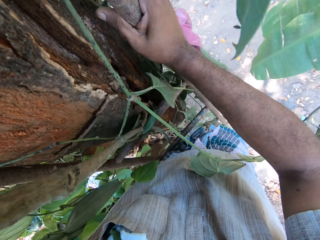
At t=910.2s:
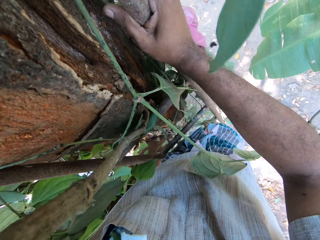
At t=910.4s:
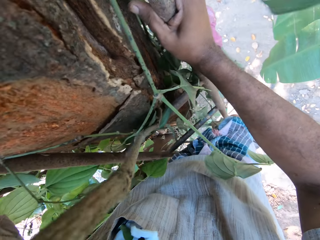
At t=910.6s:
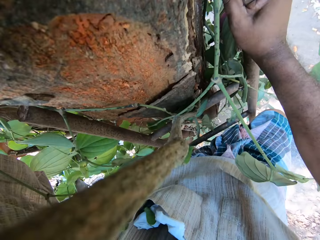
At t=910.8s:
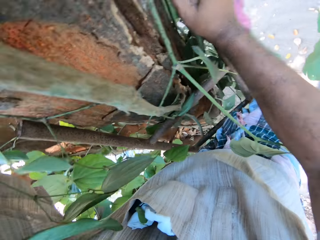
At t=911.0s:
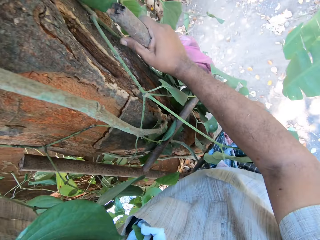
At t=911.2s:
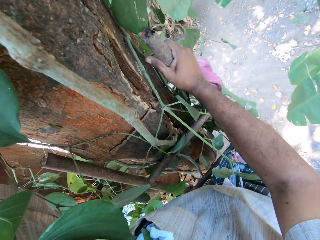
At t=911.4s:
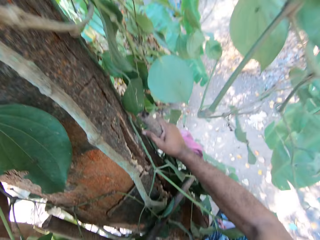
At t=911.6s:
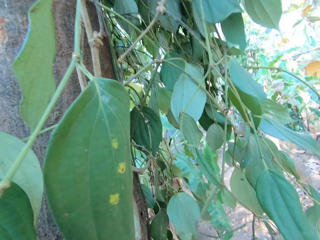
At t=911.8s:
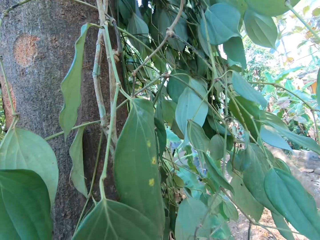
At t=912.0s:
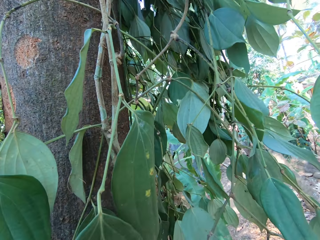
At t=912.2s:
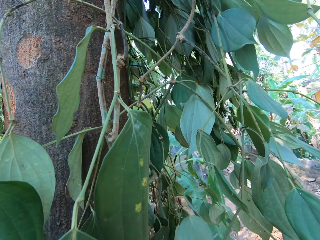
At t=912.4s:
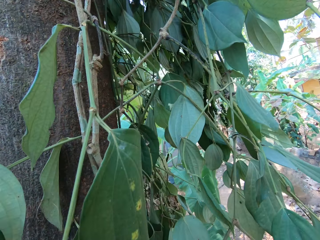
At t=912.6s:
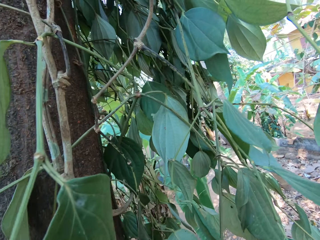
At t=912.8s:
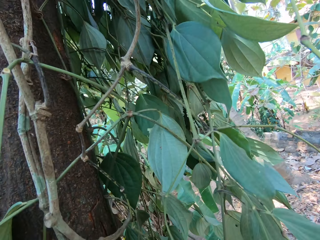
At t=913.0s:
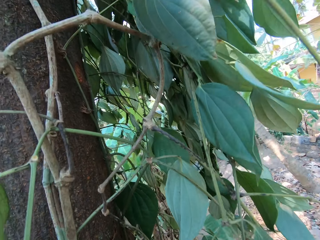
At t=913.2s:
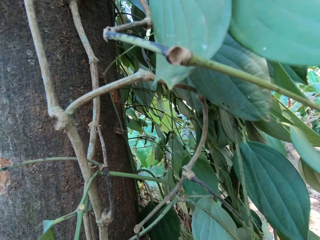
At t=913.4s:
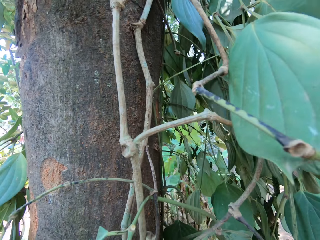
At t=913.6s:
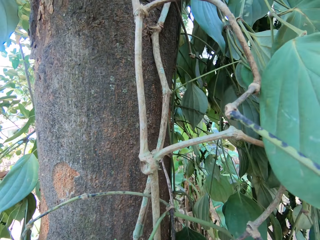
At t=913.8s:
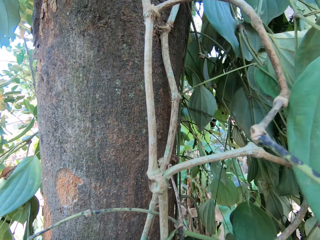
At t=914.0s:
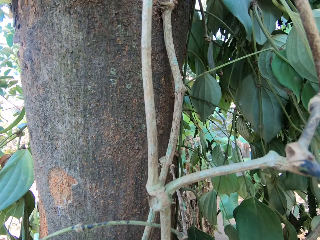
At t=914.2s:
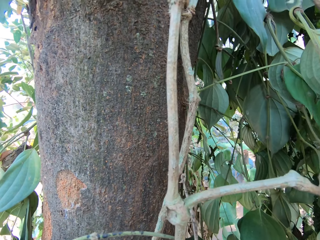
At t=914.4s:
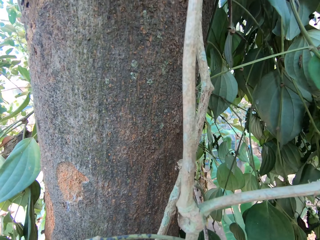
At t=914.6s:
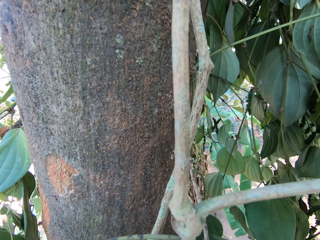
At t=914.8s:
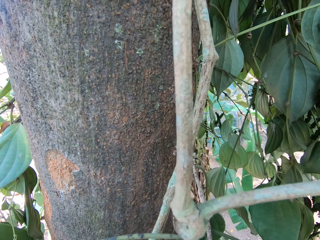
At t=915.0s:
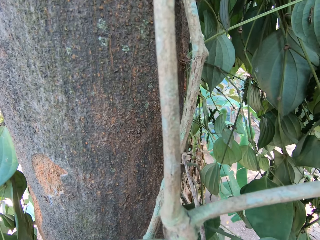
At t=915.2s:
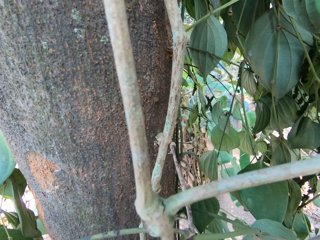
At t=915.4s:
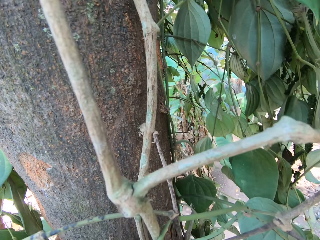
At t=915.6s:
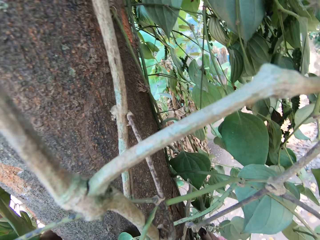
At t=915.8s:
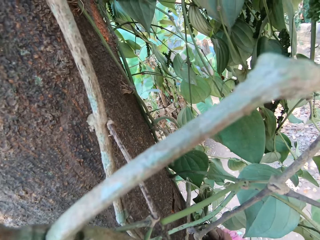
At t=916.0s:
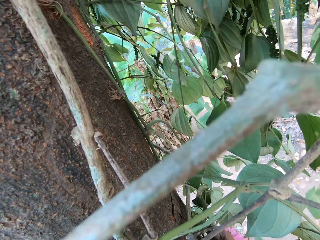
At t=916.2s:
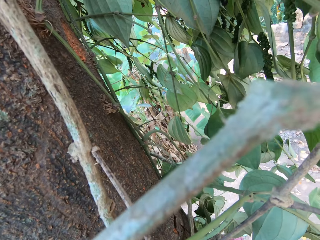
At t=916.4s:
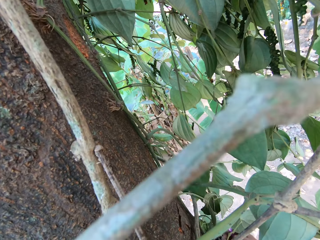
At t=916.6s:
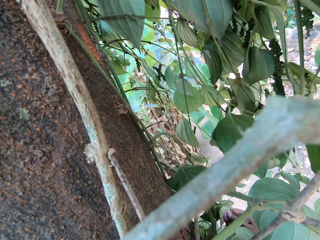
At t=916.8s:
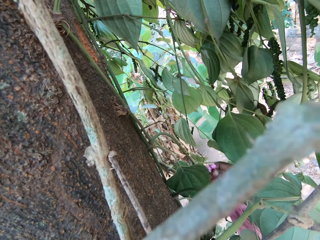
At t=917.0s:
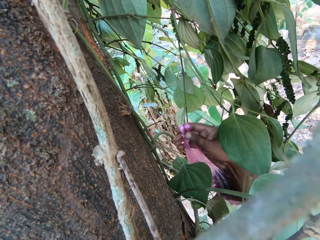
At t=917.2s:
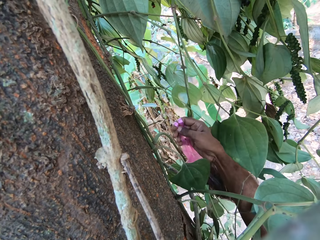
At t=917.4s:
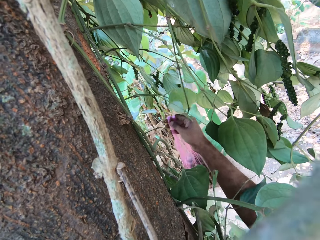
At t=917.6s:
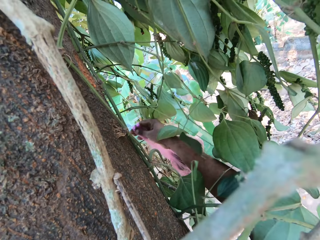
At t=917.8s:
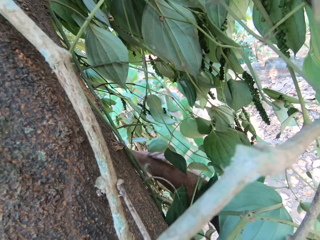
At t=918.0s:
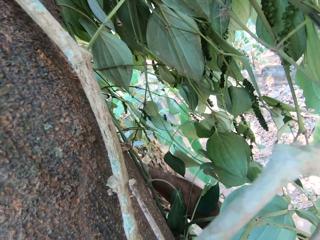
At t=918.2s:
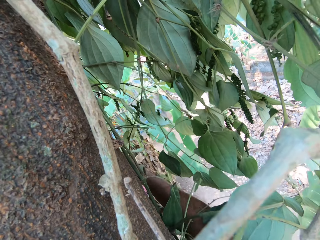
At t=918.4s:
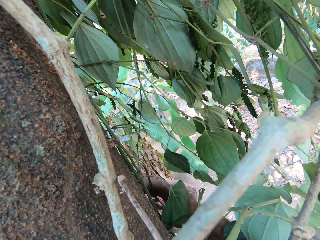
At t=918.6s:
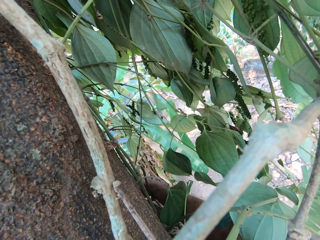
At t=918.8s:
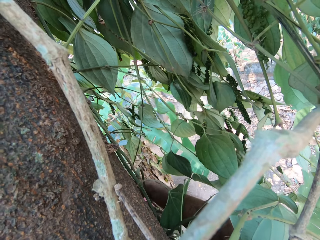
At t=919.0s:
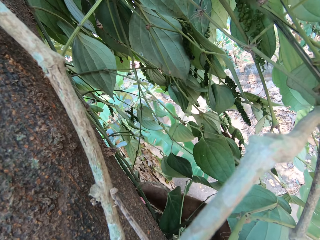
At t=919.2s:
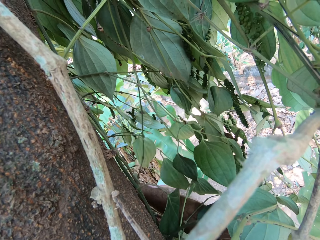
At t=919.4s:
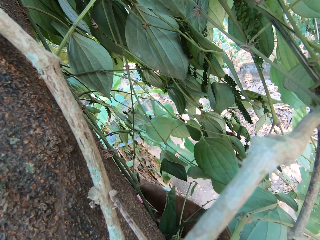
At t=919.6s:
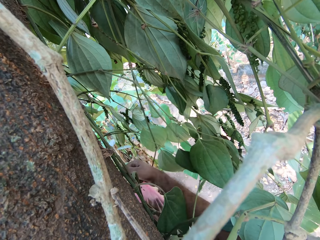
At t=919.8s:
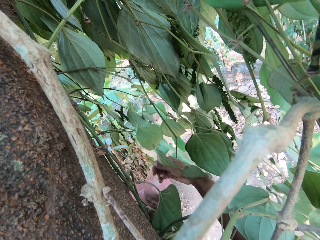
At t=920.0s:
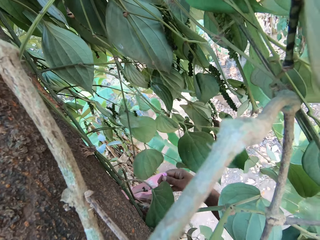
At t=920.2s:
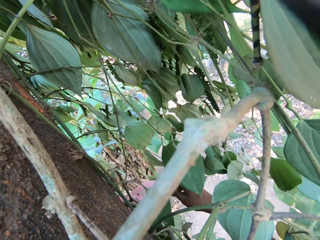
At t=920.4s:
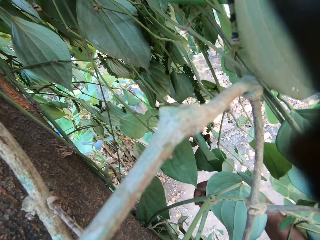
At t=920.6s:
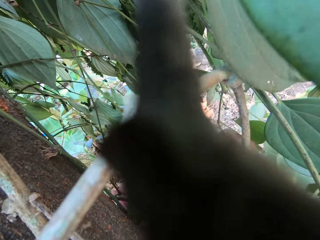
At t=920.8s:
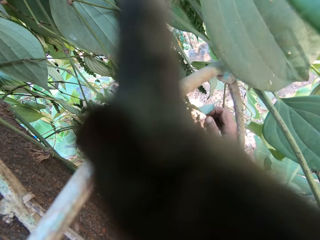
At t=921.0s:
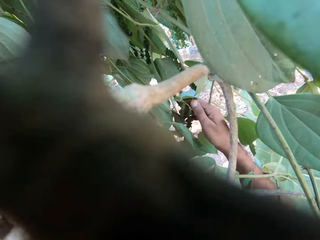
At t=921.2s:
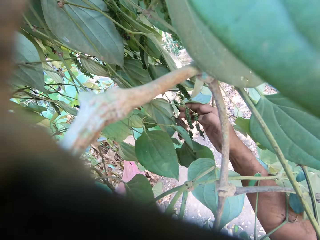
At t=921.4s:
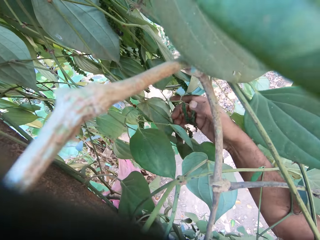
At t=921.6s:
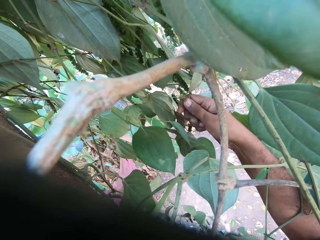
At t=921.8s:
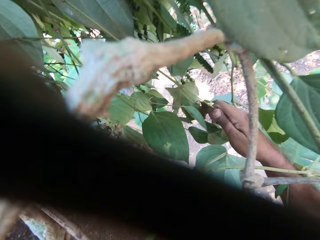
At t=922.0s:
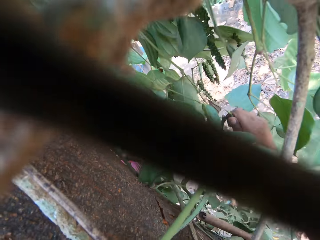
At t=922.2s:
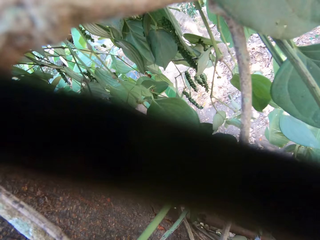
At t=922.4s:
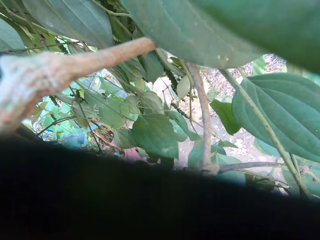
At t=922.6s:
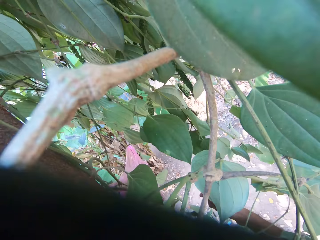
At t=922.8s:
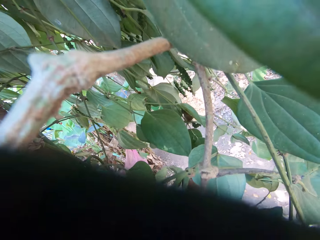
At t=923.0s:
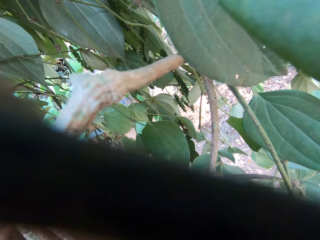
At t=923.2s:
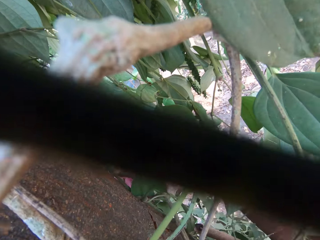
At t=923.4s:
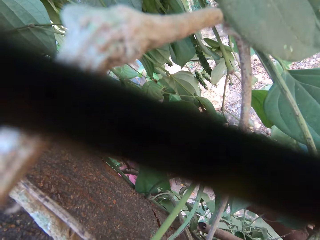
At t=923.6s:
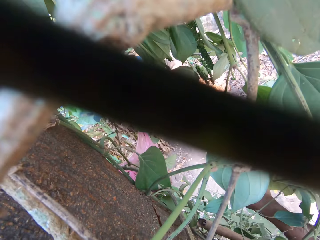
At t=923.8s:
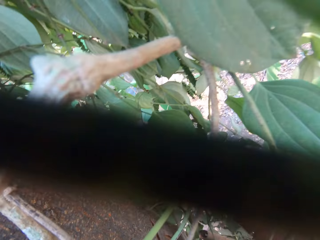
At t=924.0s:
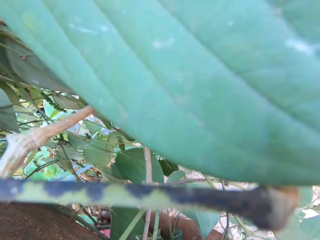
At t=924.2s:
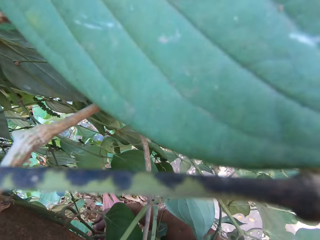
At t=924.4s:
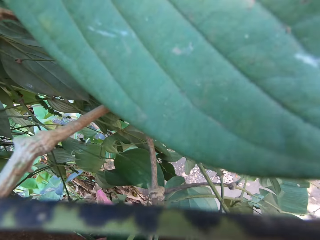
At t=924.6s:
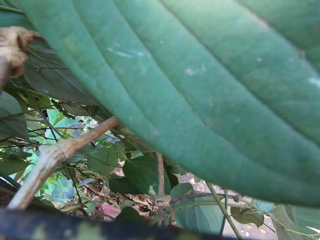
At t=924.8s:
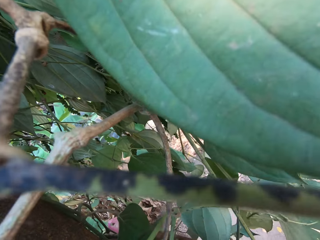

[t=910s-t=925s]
The camera wearer climbs the ladder. He hangs the polythene bag on a branch. He plucks some leaves or fruits from the tree branch with his right hand.

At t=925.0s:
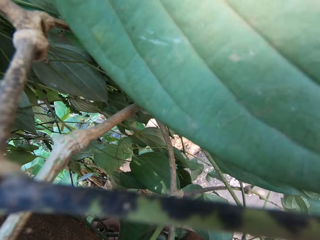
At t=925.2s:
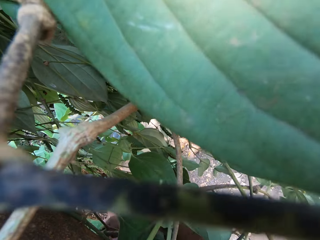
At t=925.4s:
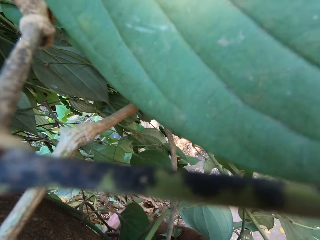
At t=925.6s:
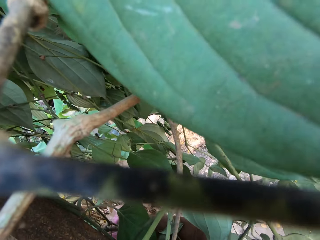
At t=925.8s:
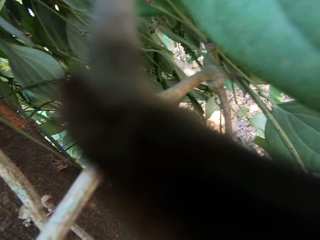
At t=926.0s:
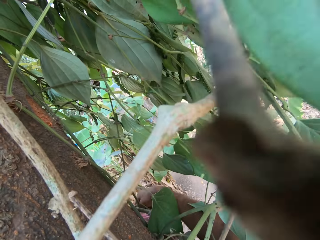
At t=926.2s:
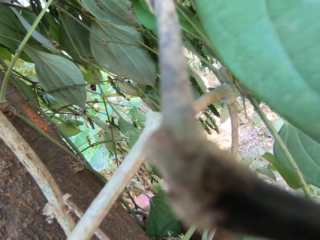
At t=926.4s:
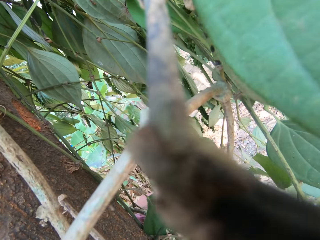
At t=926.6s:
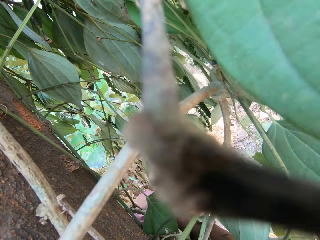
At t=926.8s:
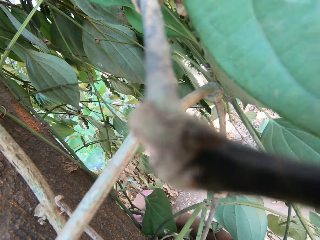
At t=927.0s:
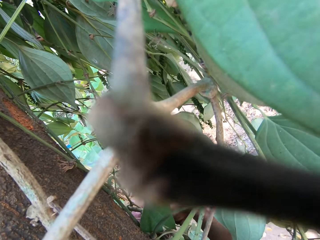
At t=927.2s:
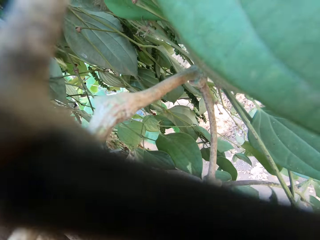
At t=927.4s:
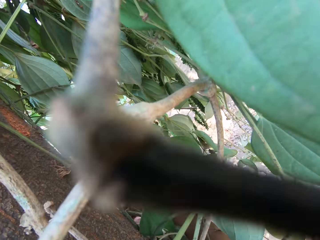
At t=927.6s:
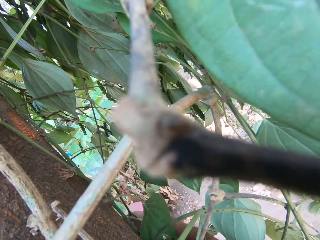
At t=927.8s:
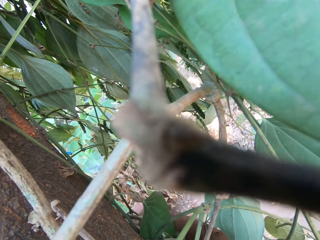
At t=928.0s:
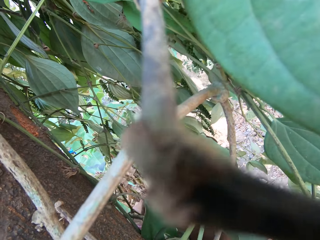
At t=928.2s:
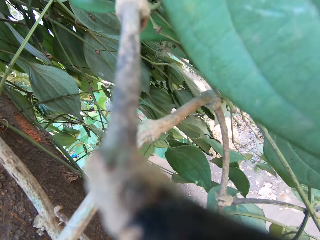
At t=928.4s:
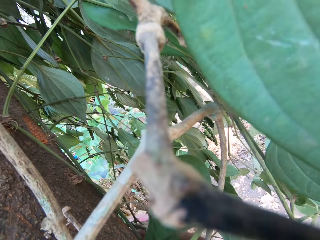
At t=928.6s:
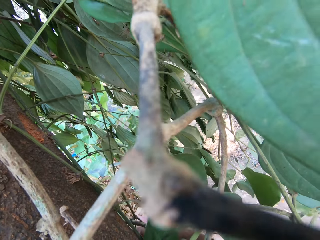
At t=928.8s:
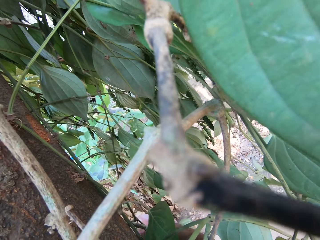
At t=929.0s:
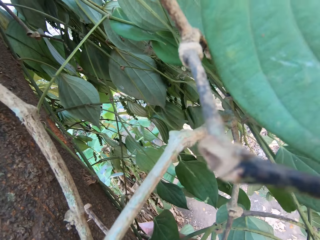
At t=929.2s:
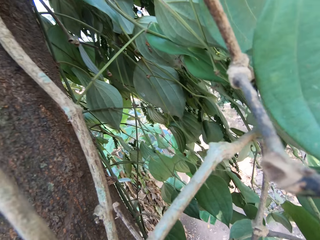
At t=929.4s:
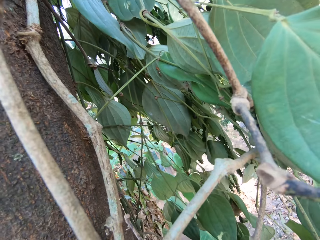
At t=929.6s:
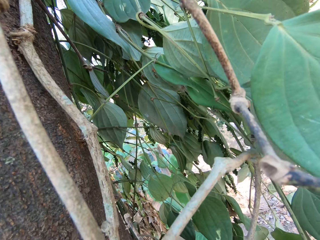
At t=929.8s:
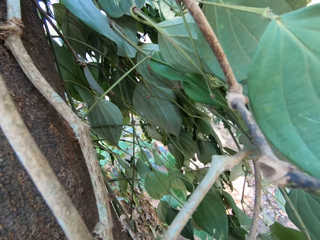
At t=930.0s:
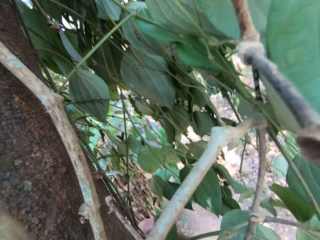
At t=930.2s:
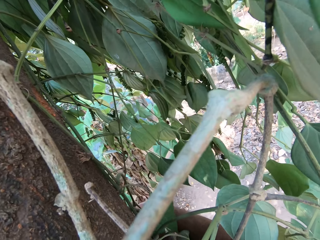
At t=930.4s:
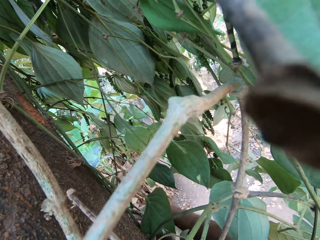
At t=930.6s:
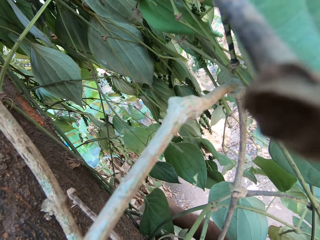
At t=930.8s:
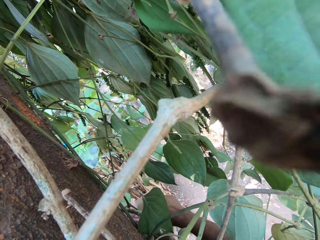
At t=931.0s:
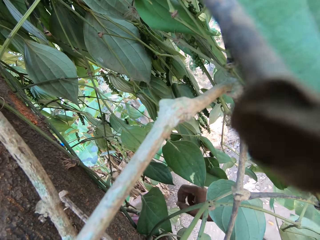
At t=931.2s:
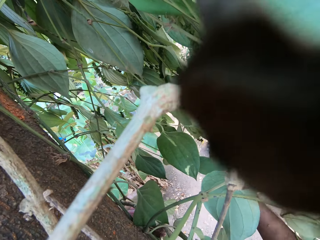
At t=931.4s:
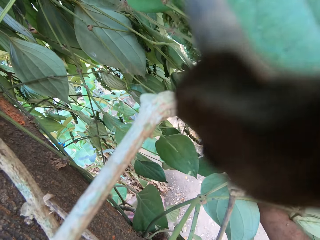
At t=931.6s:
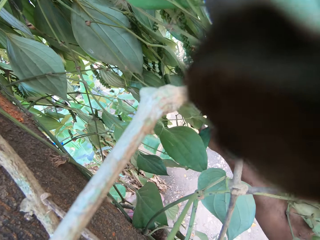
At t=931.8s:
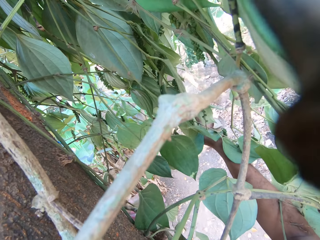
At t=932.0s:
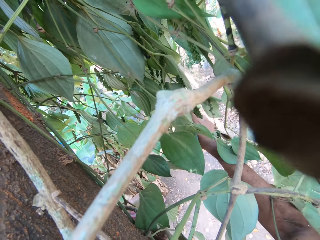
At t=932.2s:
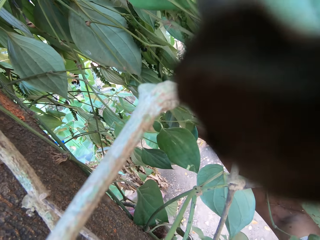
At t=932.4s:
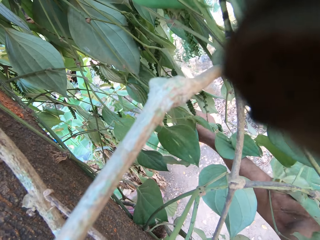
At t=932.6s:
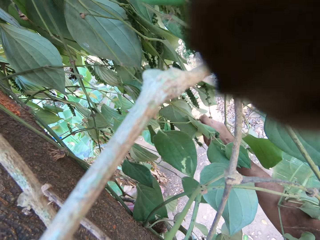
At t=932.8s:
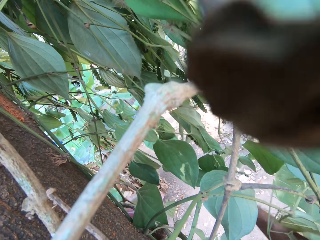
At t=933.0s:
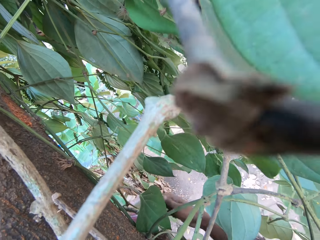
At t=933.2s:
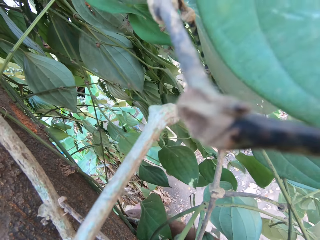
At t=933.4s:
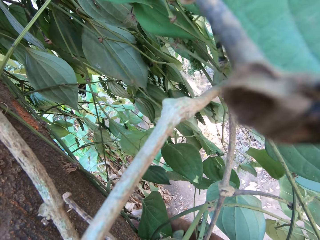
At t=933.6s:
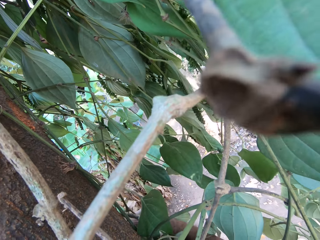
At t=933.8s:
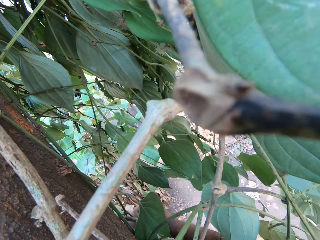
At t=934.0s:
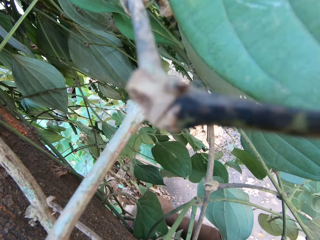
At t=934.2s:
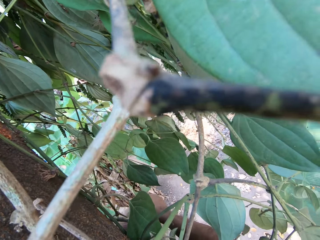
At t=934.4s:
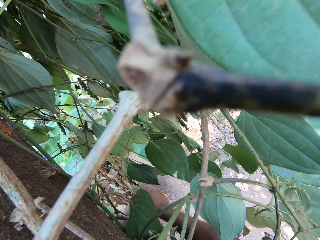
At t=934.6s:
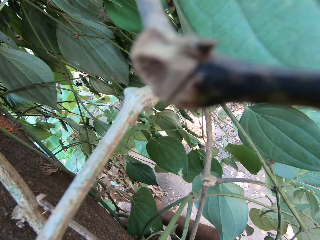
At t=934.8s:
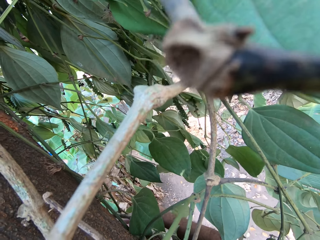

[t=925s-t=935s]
The camera wearer puts the fruits in a polythene bag. They pluck fruits. They put the fruits in the polythene bag.
